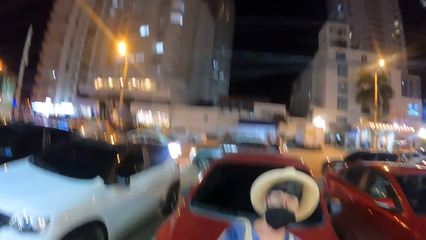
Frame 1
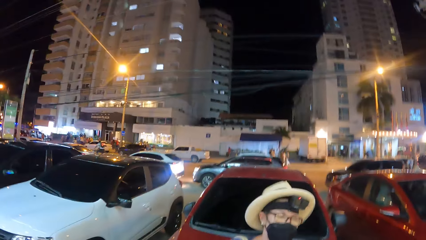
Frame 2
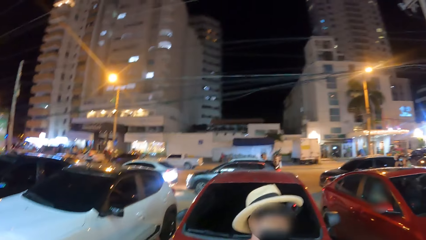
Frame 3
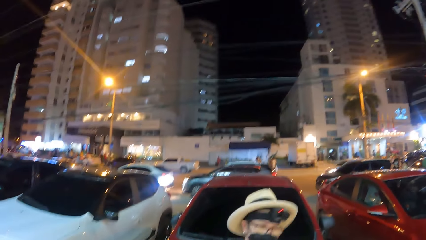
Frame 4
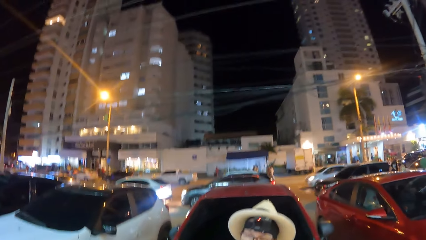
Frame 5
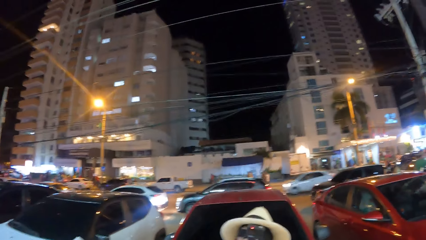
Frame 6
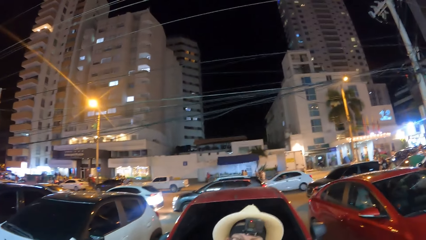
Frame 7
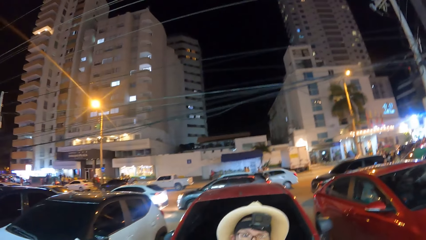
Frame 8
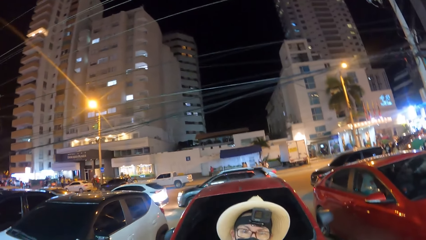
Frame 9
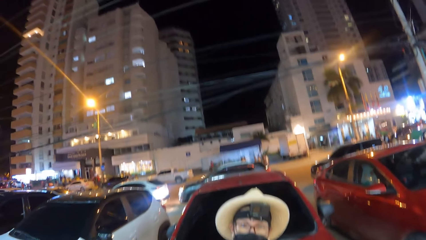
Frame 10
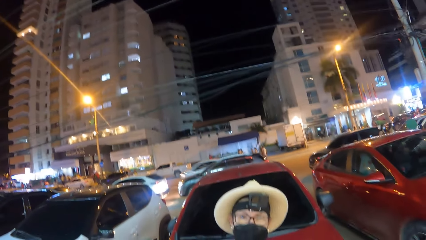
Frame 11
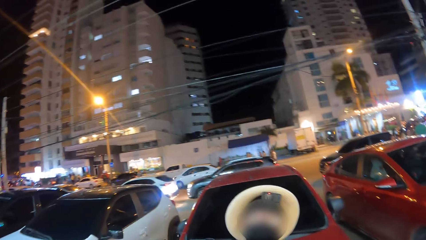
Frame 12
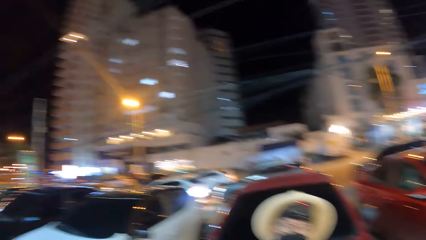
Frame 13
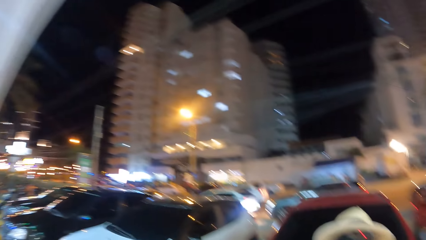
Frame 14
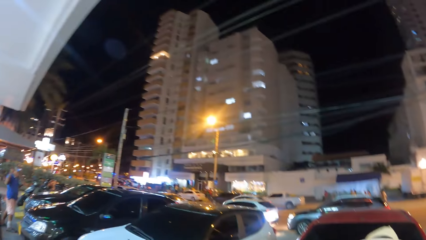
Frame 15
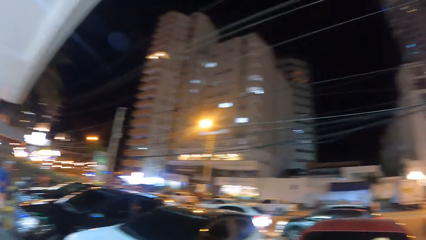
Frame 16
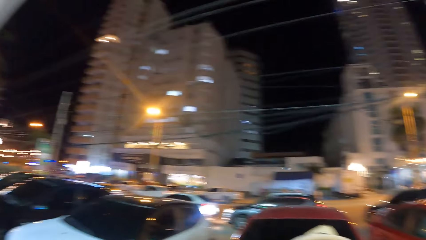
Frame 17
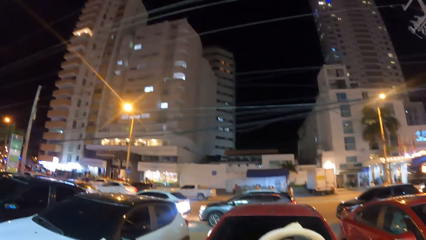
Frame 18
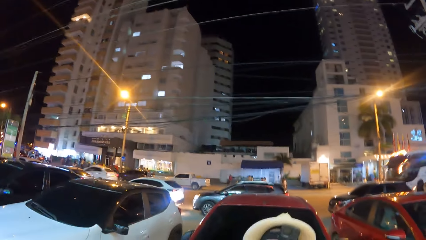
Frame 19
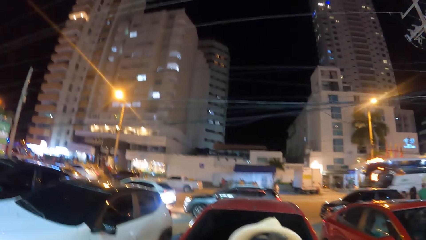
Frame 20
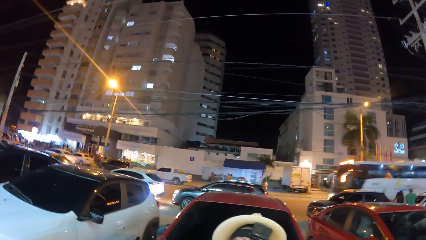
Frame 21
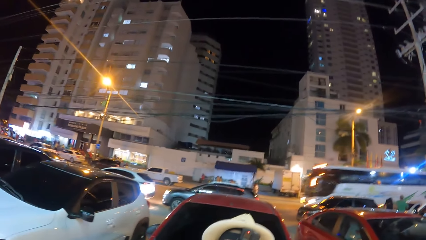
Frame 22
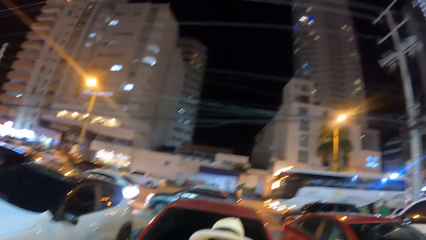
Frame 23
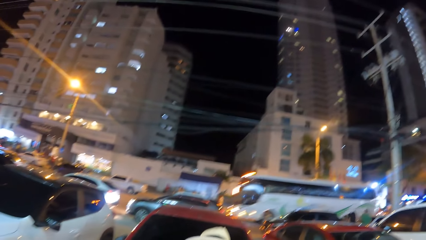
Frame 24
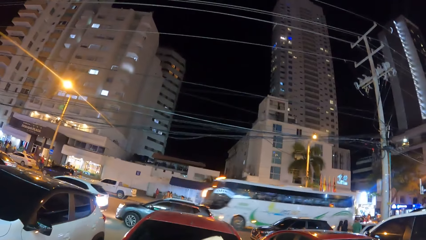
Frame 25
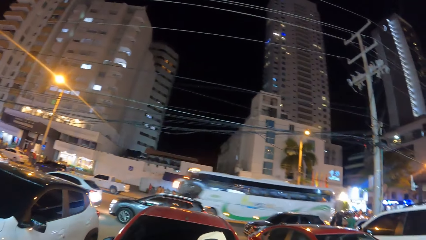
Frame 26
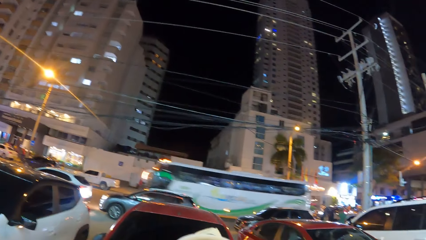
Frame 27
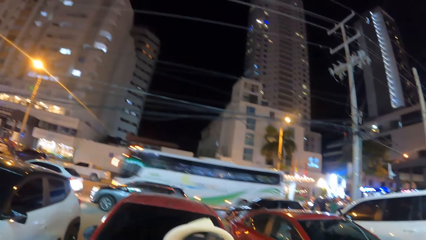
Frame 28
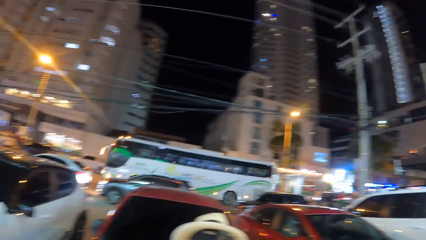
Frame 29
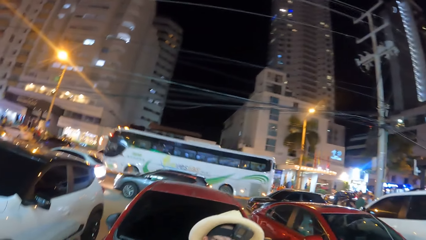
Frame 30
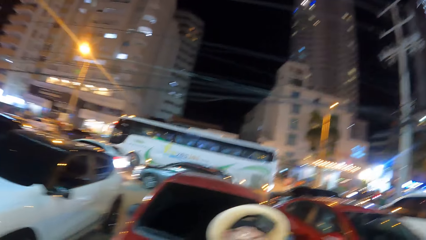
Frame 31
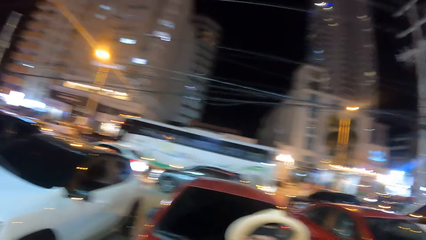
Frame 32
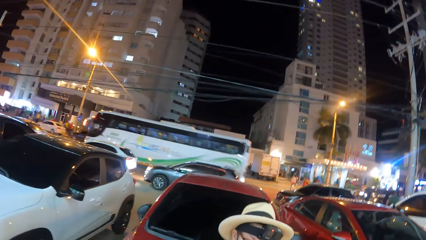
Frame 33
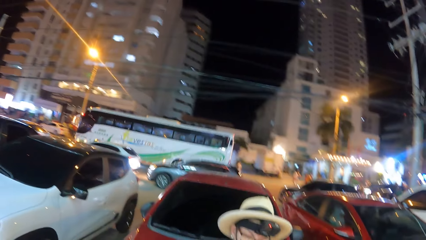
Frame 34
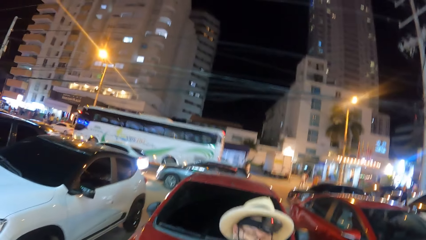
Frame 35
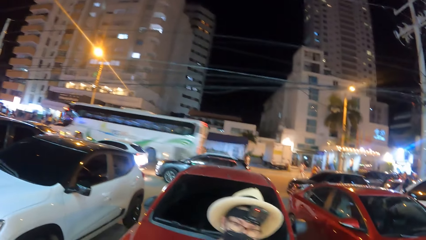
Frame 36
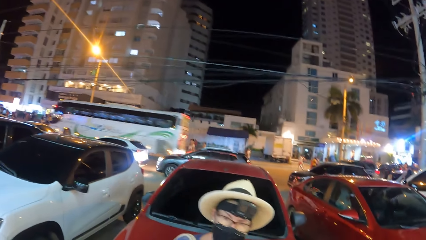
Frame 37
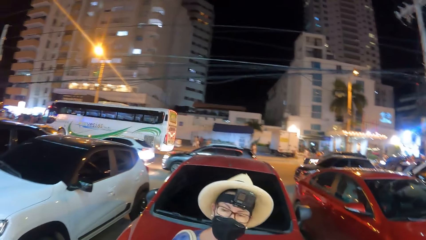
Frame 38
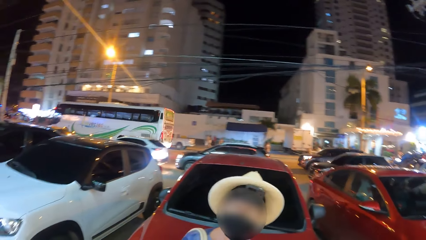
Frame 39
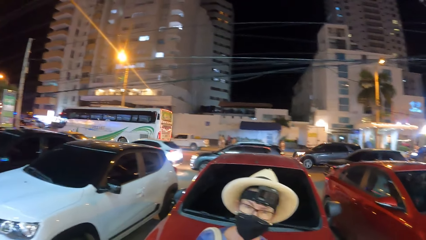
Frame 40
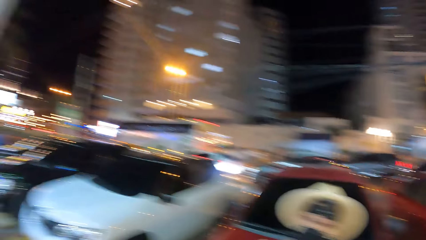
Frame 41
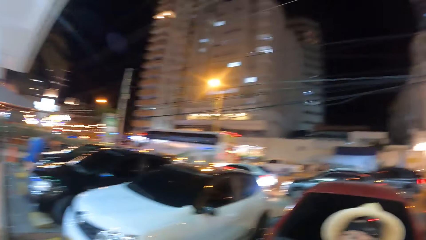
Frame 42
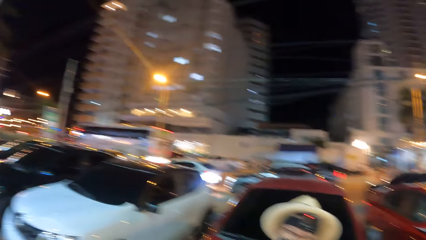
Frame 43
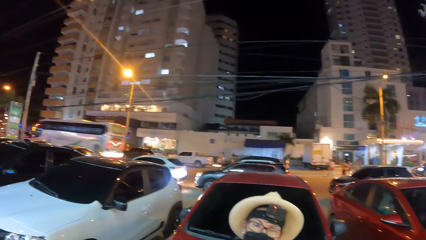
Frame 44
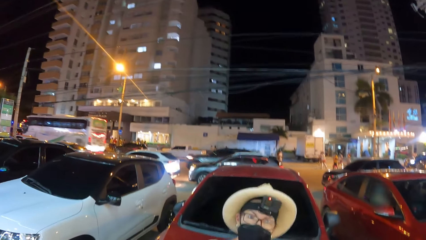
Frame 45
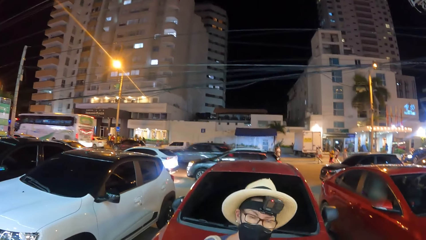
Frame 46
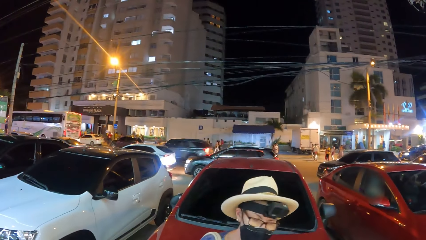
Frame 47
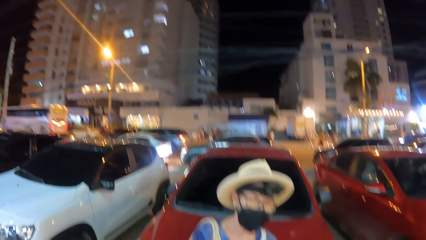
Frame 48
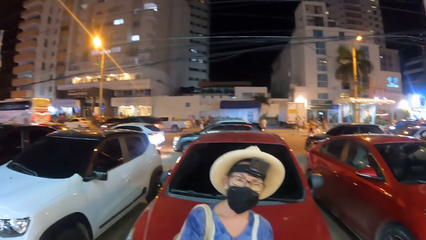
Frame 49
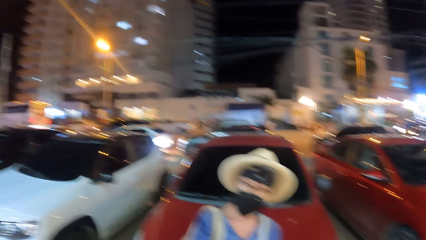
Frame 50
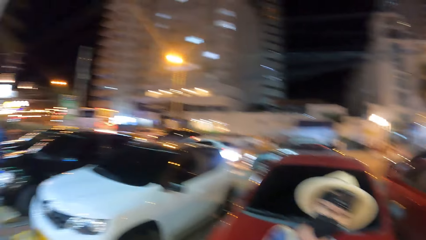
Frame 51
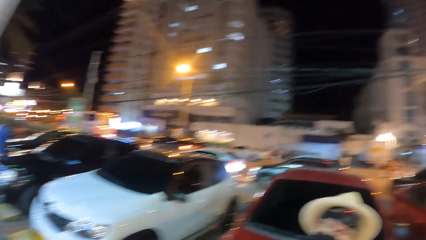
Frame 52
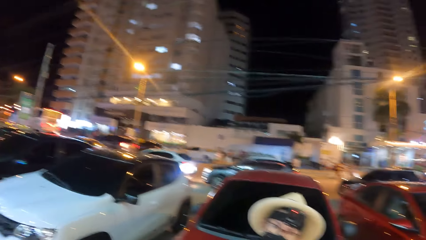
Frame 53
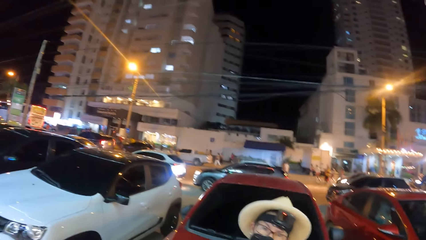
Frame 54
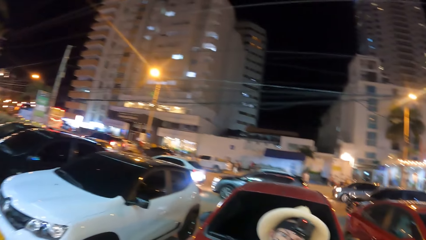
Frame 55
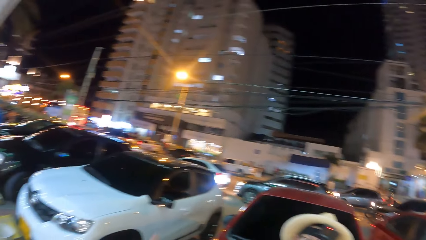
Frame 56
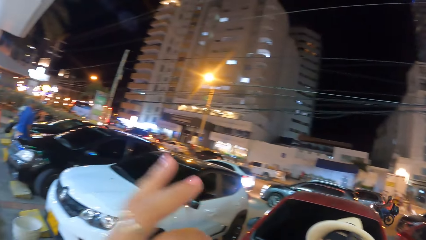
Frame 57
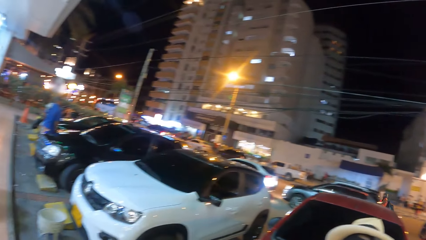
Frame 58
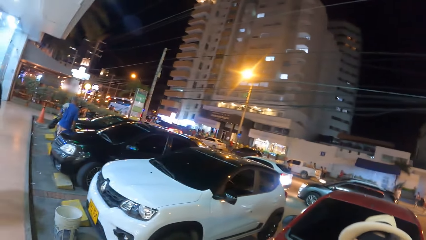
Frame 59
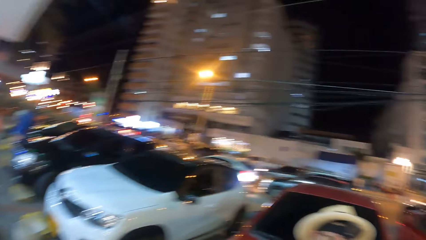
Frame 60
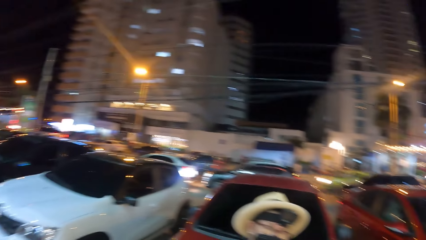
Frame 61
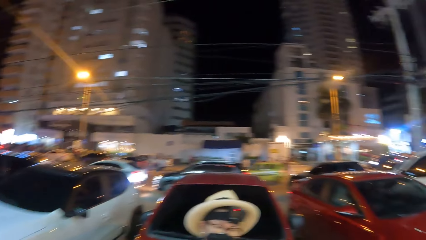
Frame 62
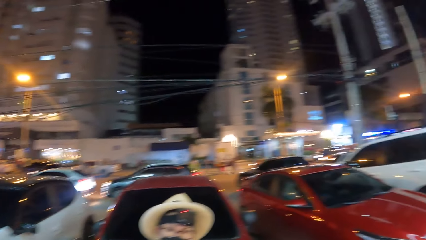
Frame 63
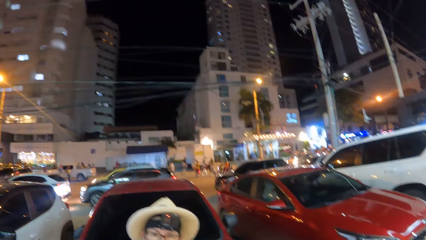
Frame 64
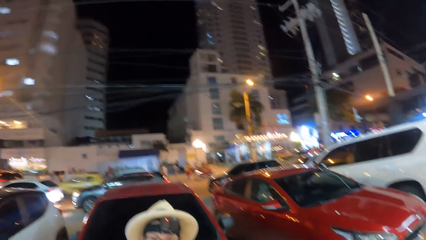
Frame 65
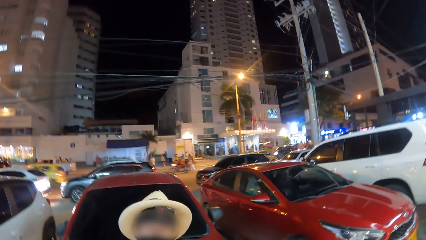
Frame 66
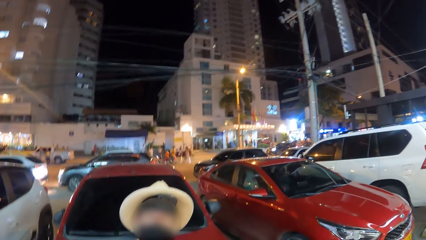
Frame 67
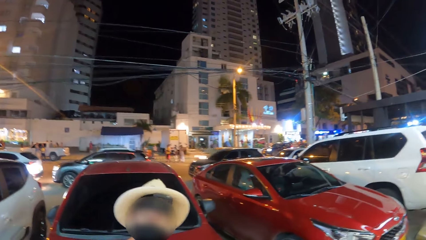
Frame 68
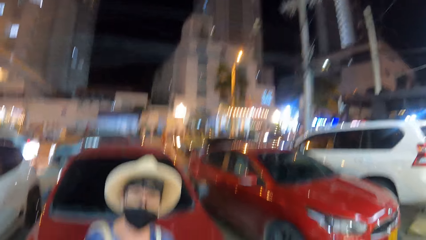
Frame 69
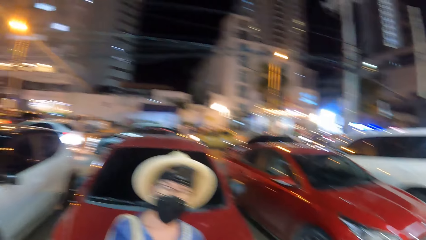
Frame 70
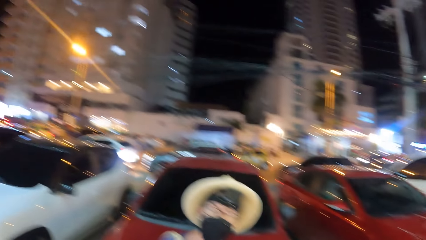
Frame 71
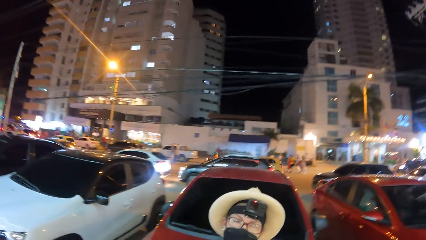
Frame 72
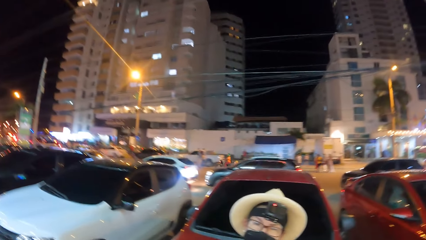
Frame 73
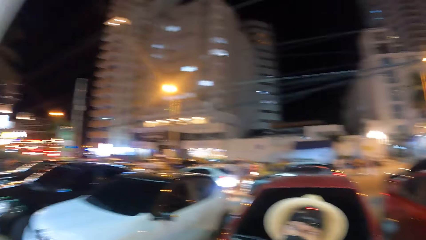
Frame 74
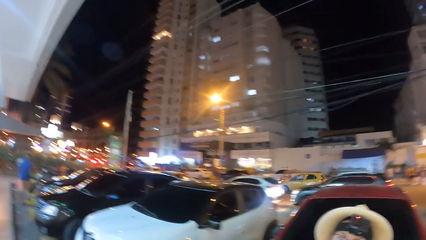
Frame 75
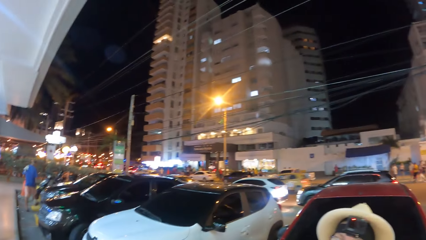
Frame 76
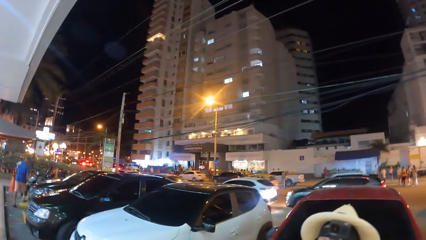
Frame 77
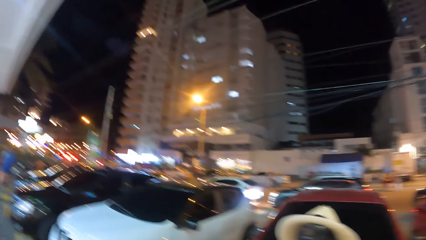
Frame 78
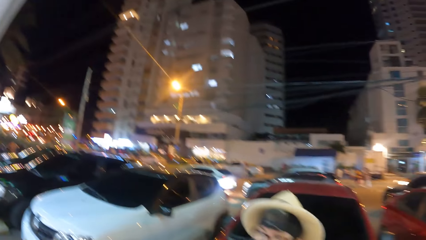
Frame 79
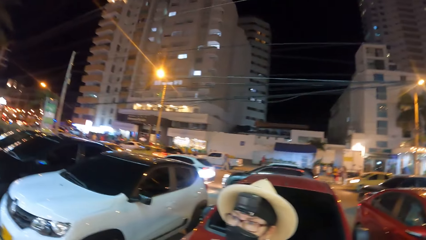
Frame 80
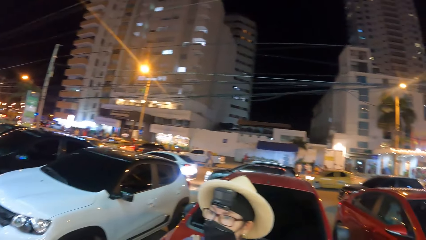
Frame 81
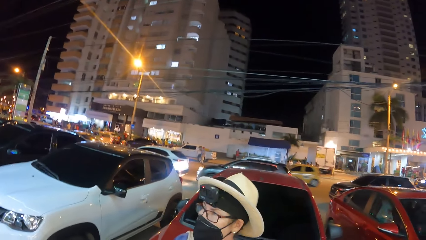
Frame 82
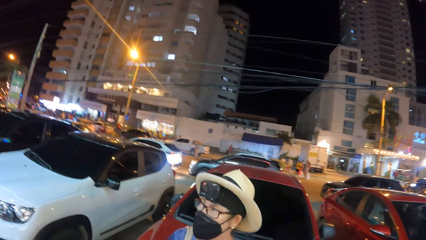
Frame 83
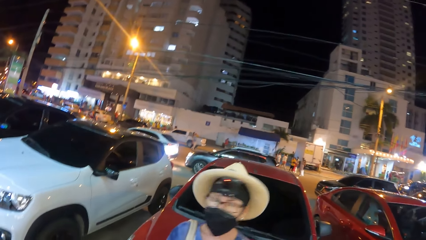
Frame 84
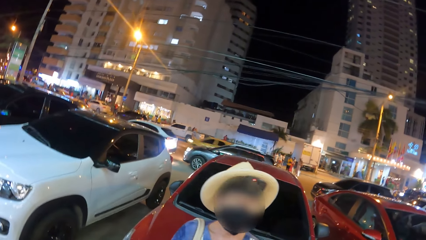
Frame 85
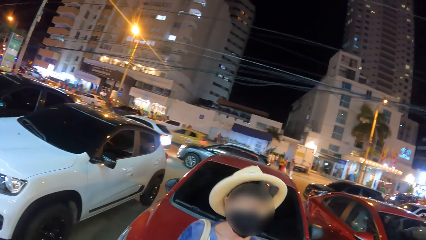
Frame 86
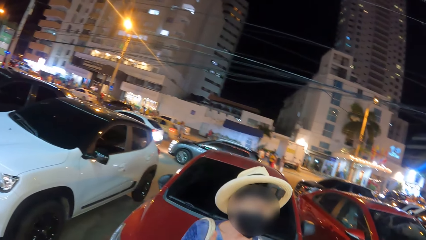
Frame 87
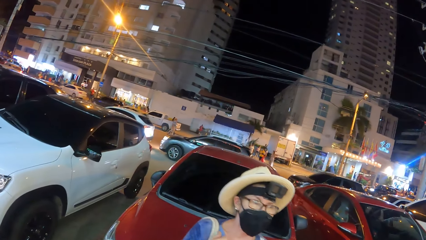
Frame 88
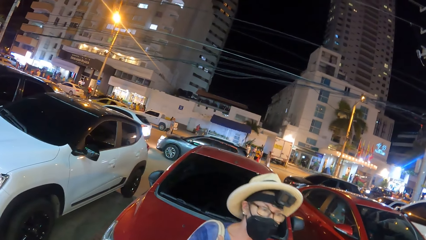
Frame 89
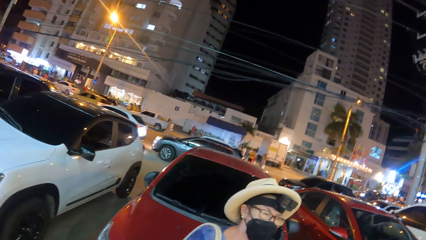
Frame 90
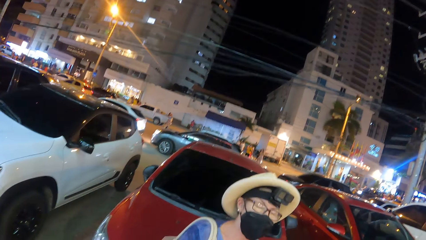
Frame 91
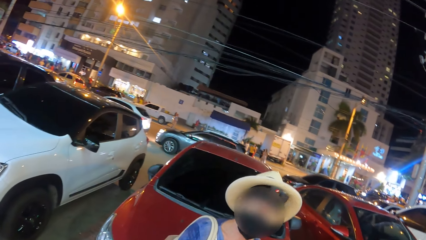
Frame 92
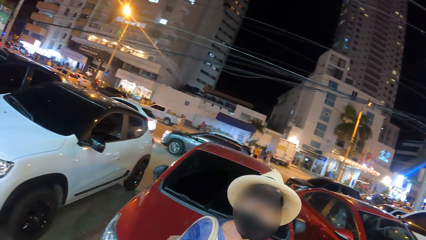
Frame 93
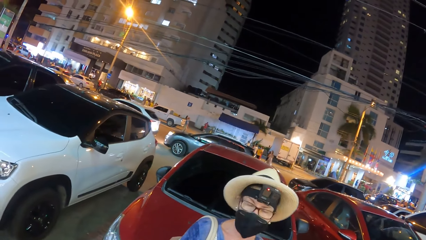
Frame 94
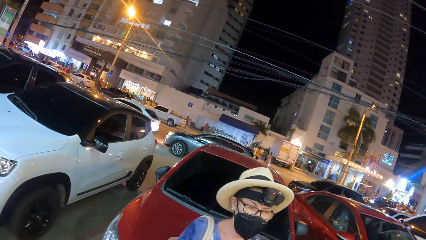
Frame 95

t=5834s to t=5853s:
The camera wearer looks around, looks at a person, looks around, and looks at the person. They look around, lift the hand up, and look around. They look at the person, look around, and look at the person.
